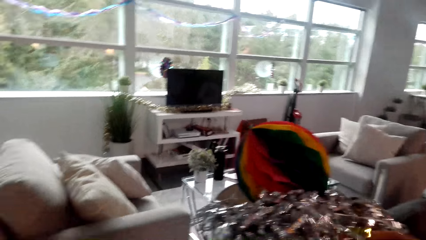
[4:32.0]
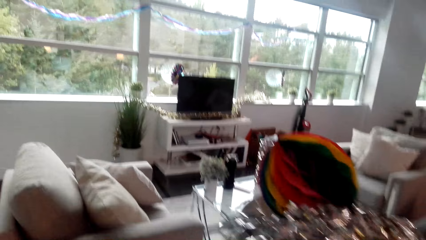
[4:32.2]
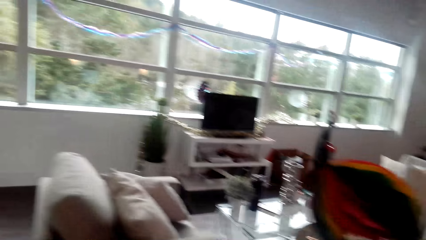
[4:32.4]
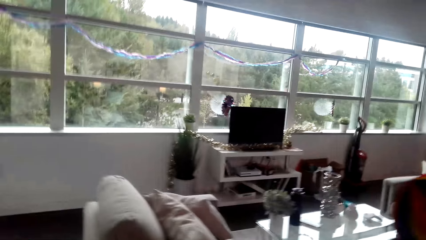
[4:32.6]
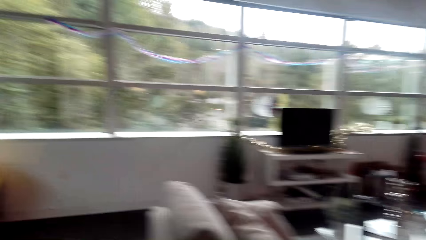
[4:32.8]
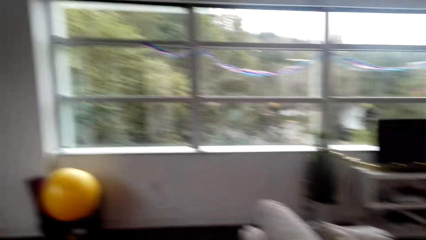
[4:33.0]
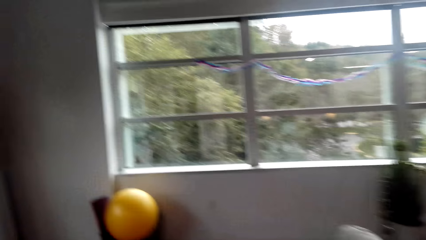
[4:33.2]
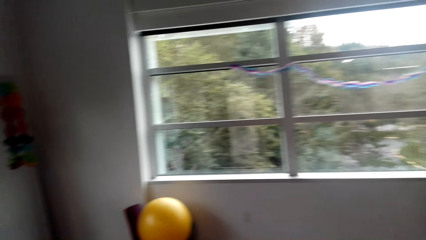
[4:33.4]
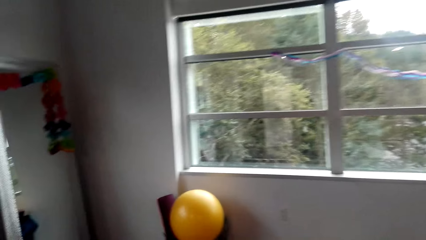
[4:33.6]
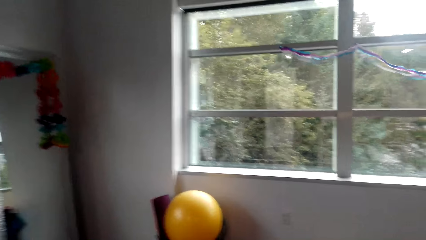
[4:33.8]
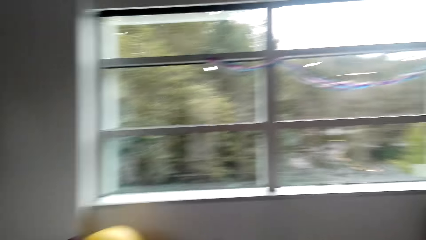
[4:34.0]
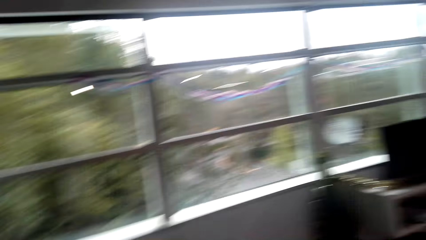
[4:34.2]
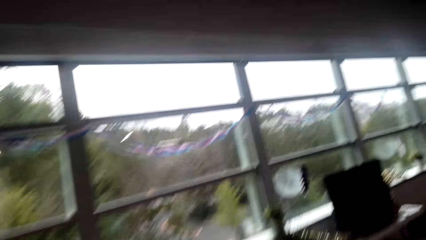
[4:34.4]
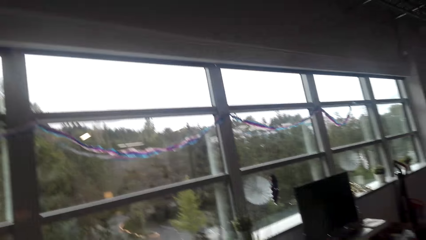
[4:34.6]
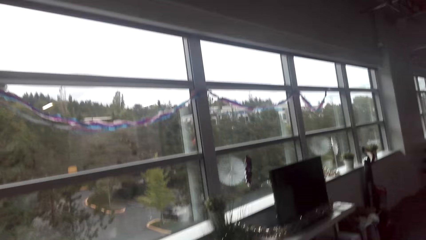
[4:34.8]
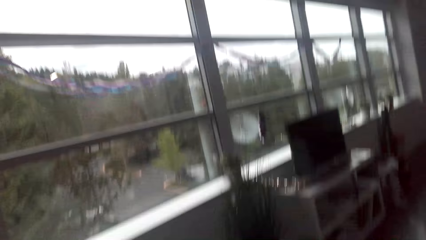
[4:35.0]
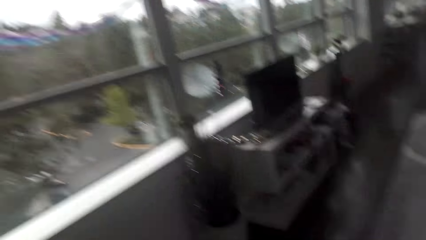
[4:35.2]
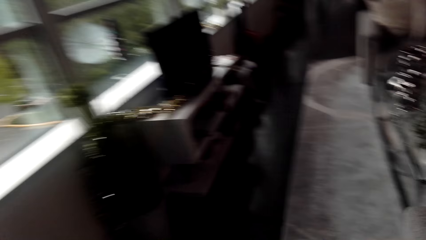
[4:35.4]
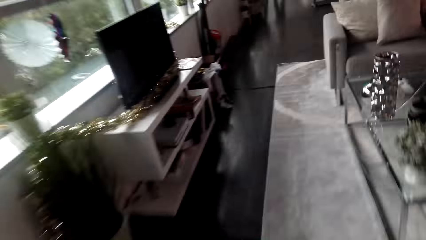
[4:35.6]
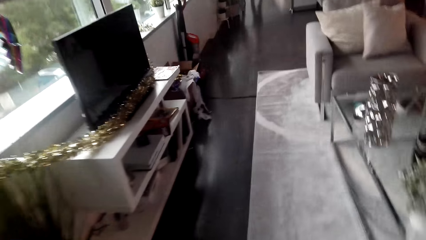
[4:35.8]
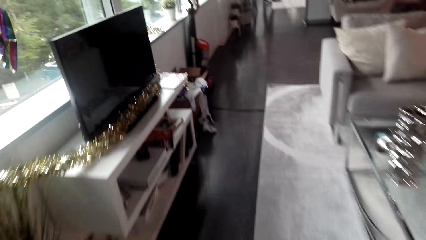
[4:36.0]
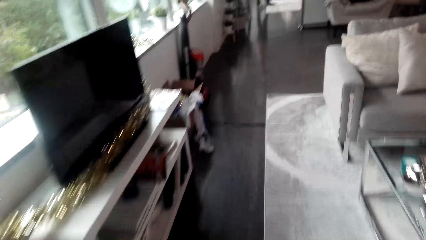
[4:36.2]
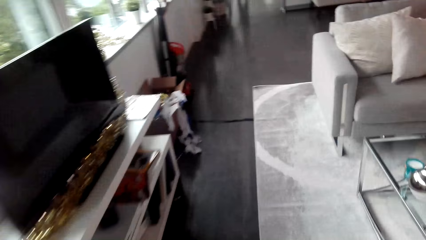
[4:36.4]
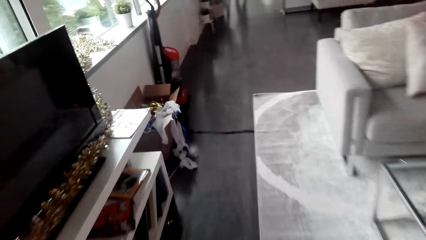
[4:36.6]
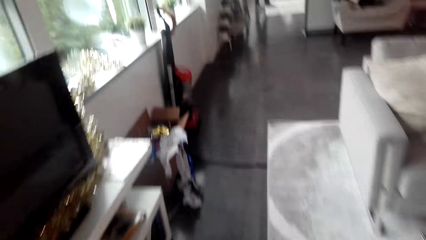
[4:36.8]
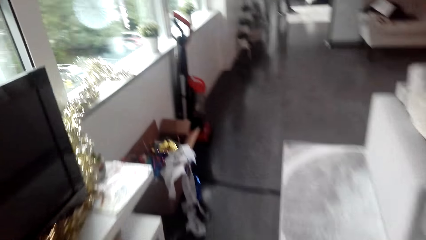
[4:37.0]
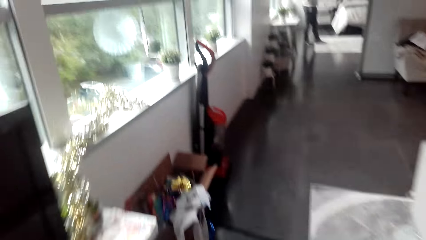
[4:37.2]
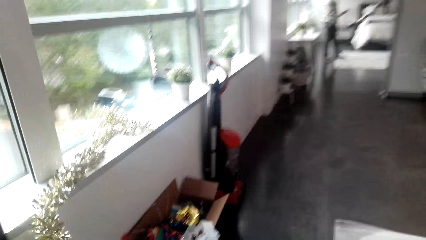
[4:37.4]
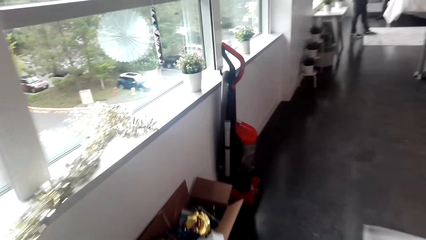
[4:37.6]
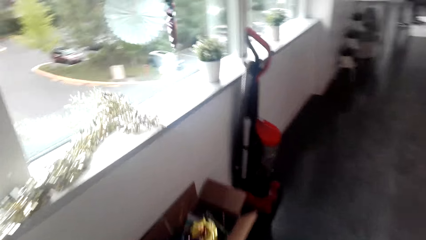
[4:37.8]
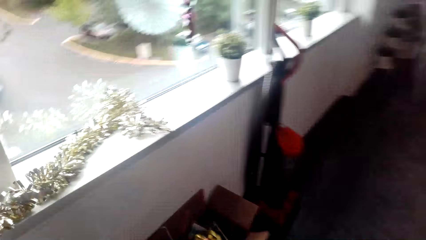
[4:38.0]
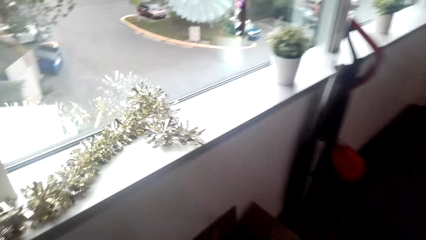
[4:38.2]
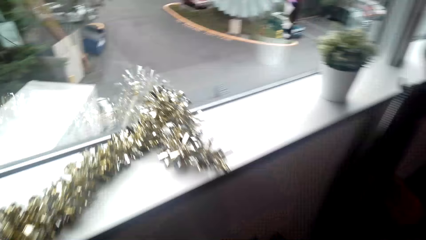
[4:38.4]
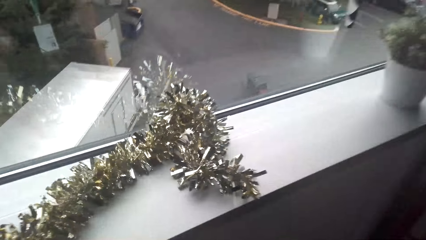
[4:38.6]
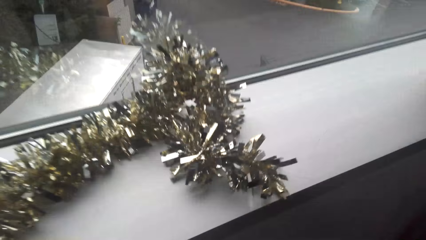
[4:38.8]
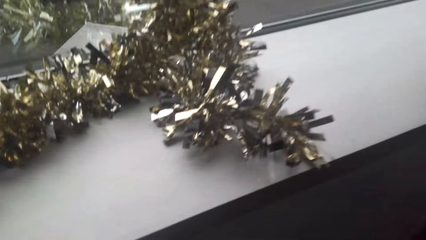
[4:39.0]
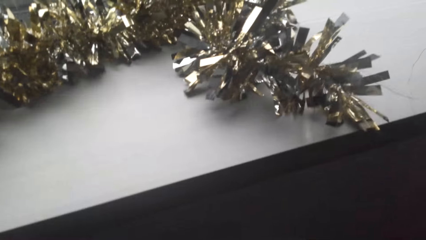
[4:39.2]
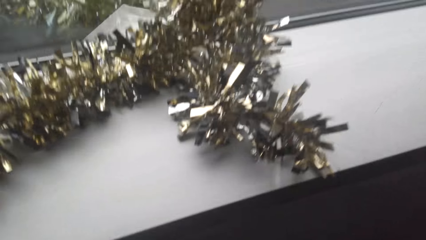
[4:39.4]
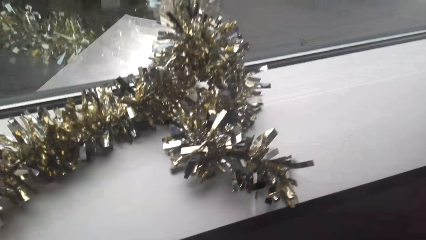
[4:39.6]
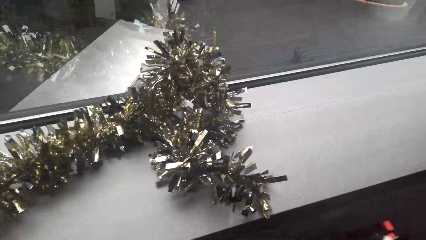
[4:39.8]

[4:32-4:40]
The camera wearer moves around the room. They pick party decorations from a box.

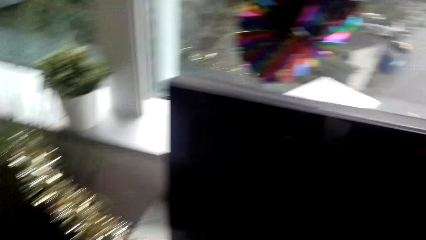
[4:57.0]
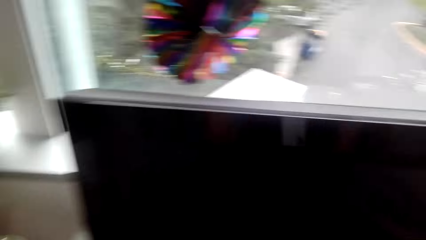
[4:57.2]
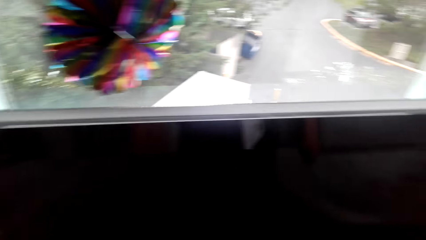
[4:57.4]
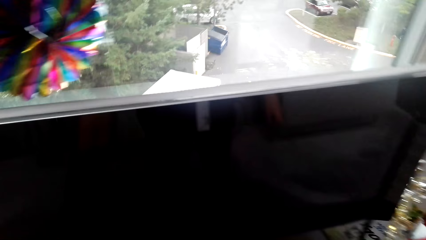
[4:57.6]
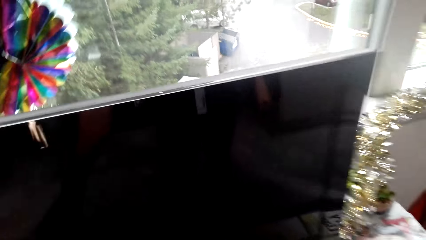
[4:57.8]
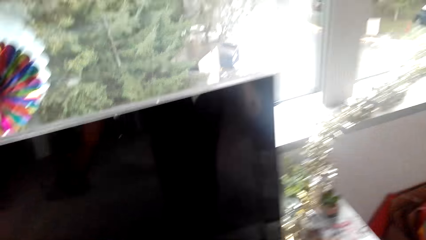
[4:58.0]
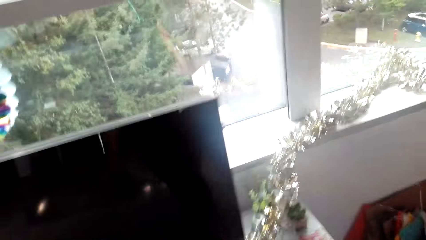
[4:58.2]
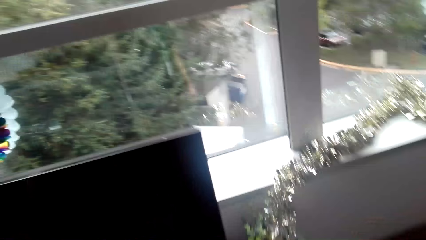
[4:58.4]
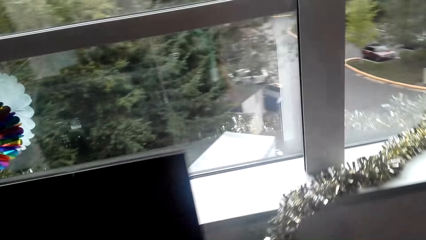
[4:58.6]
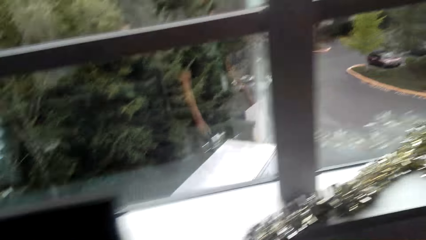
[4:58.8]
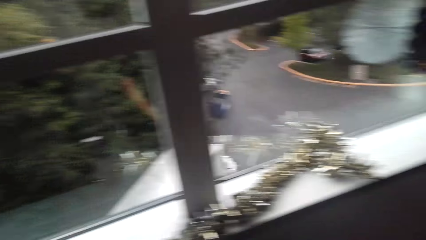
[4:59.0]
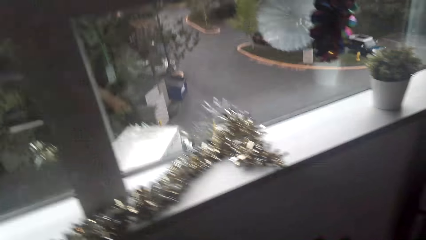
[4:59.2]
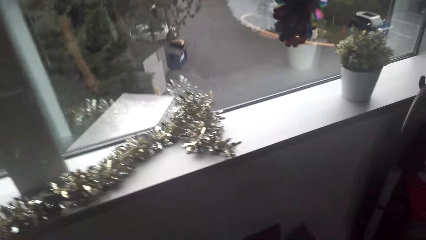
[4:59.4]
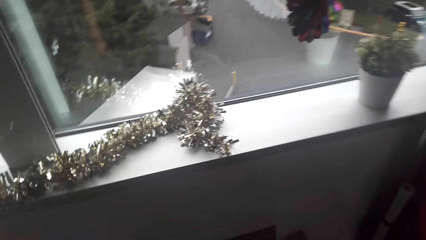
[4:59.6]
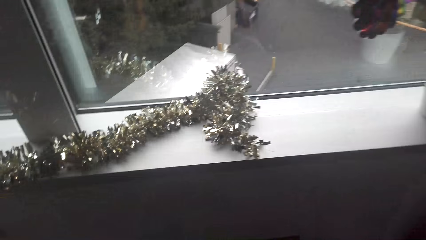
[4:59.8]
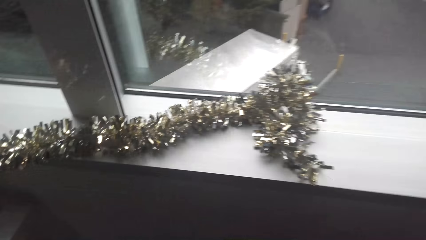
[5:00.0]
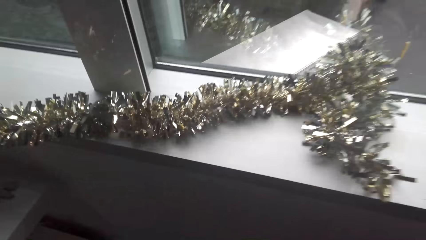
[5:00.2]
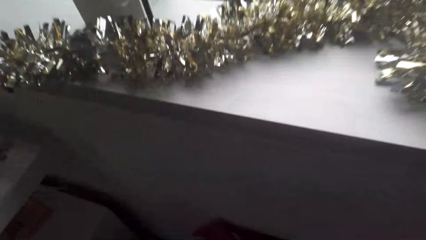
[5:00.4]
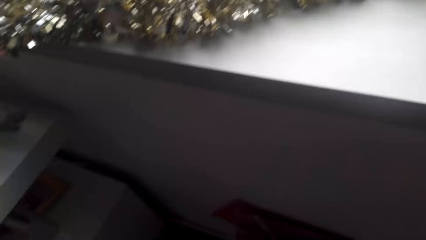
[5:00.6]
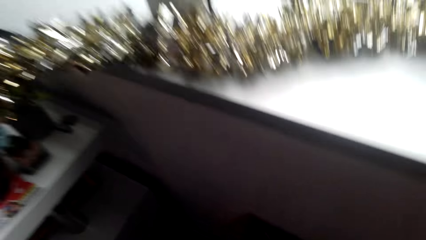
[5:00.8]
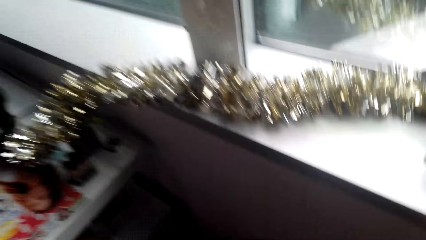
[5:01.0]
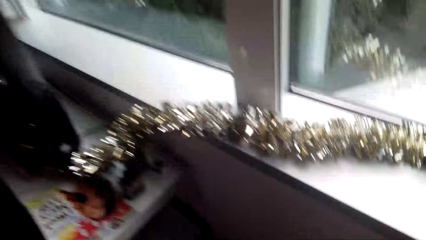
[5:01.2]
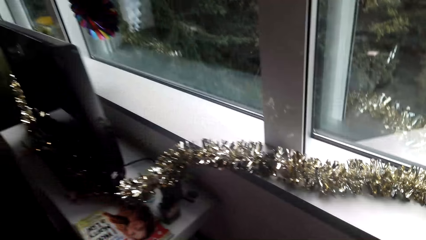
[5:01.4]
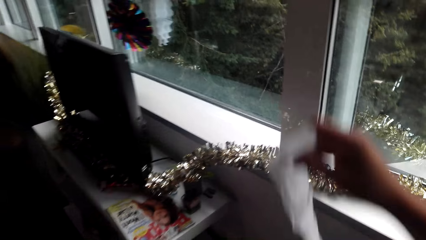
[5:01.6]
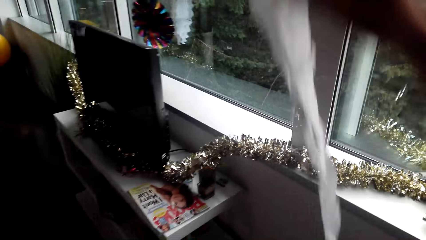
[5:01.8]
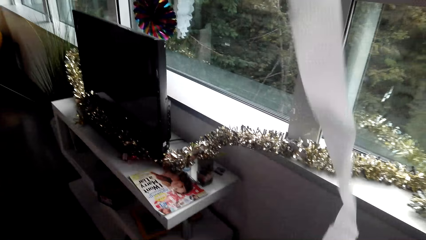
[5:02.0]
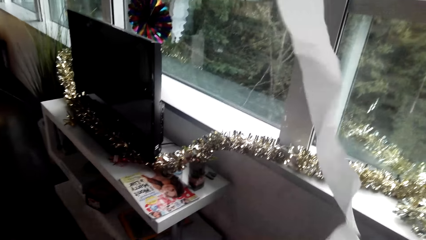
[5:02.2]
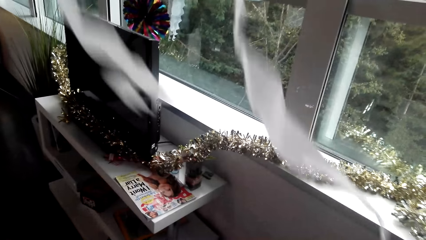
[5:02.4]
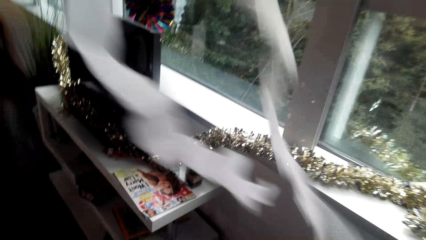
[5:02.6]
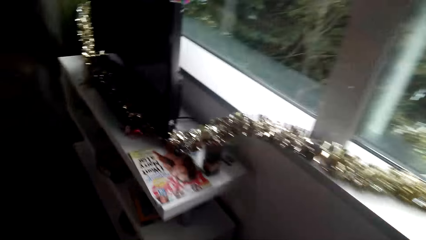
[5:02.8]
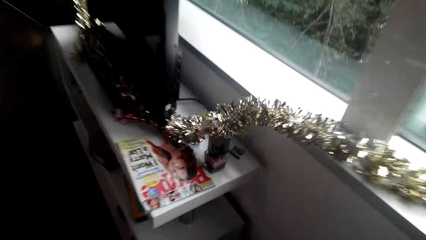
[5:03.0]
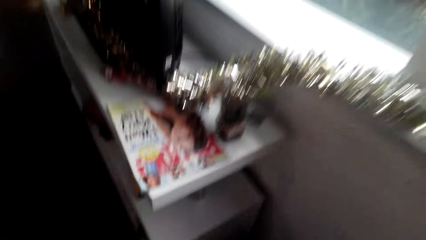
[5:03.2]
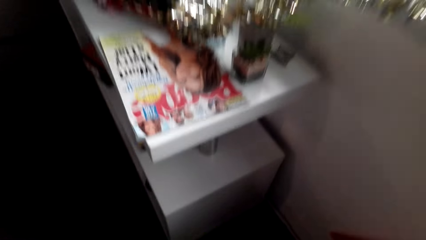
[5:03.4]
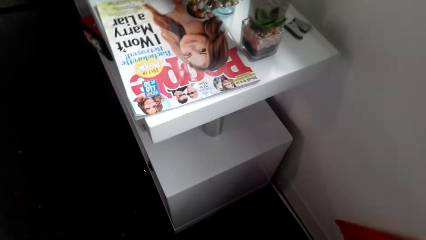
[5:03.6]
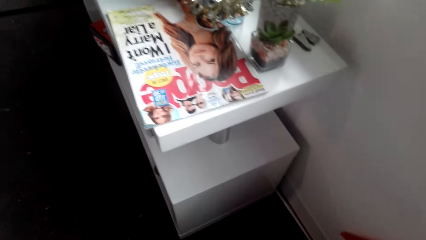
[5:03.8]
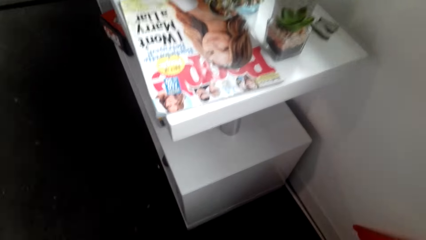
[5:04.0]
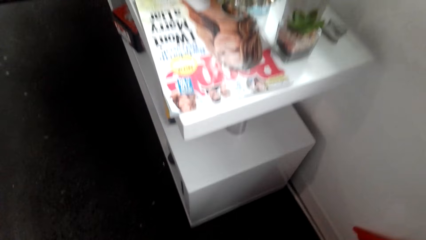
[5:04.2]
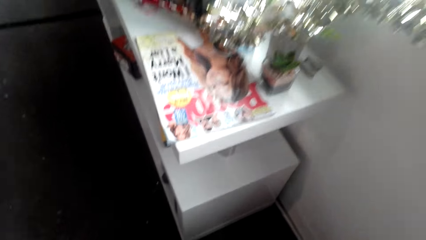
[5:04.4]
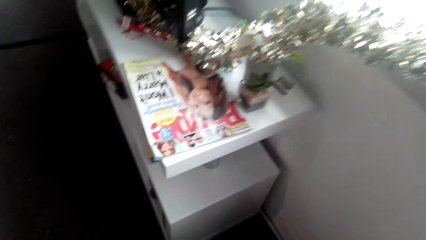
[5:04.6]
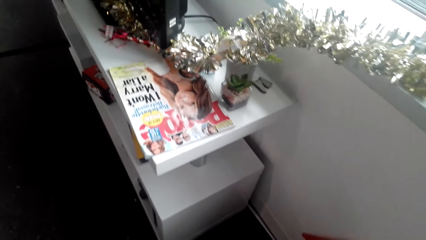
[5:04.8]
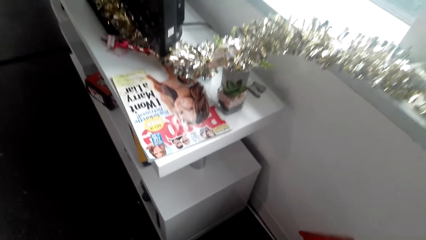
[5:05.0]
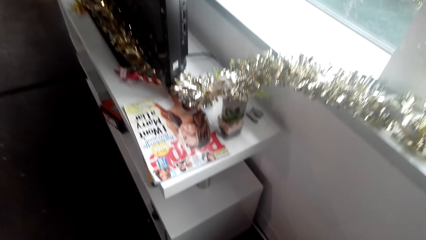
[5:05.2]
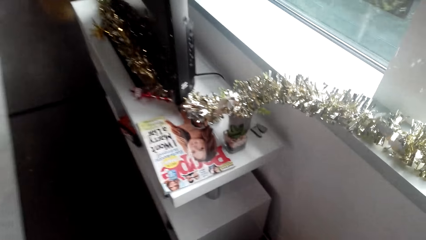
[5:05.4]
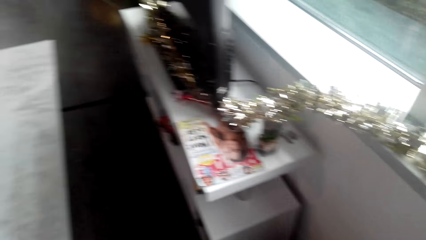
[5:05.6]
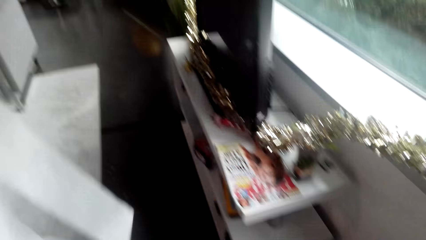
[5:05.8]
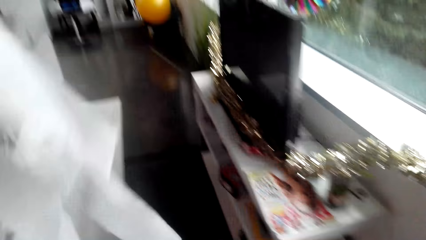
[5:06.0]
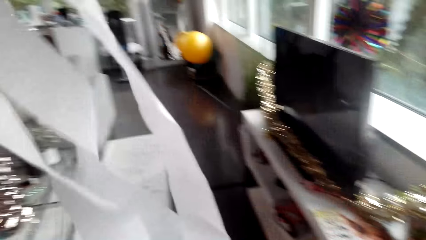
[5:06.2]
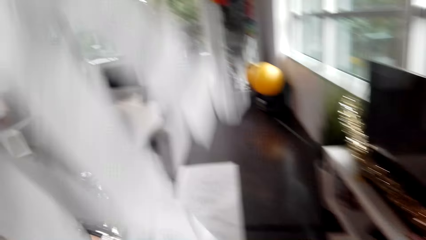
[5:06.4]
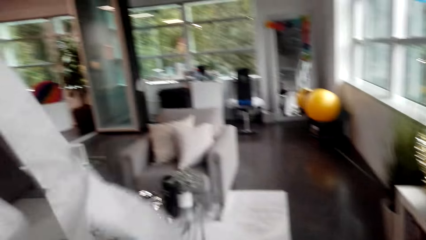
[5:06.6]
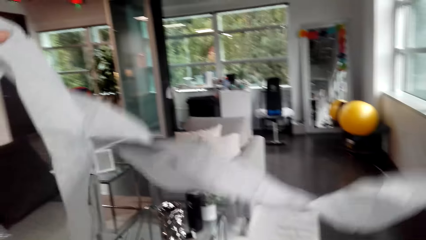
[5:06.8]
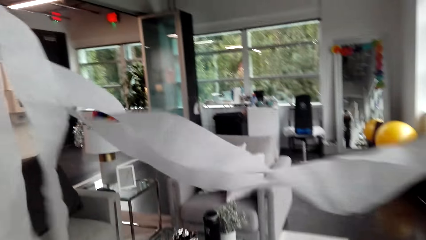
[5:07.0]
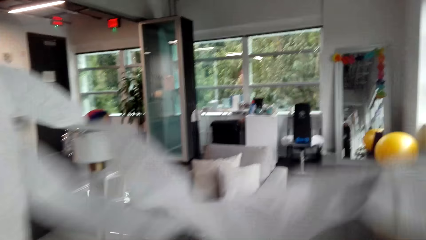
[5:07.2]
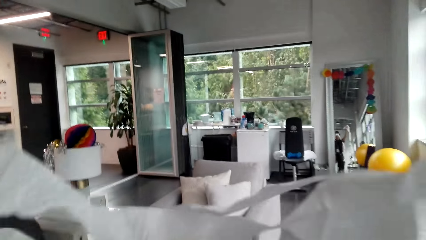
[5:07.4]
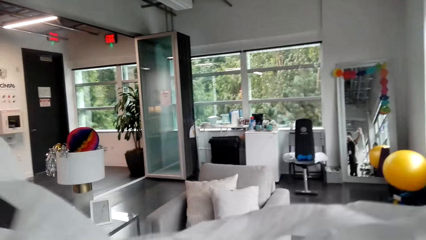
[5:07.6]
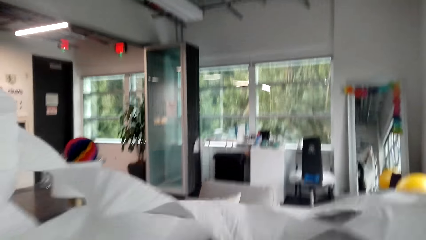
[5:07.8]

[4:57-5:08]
The camera wearer puts party decorations on the TV stand. They move around the room. They pick party decorations from the box. They pull a roll of paper. They lift up the party decorations.
